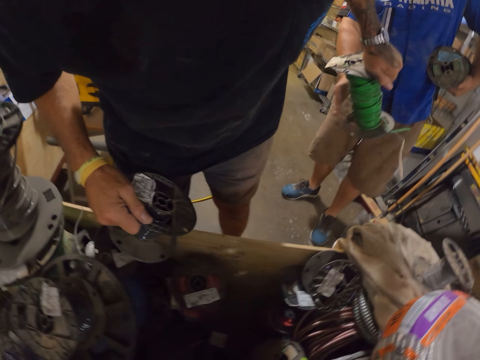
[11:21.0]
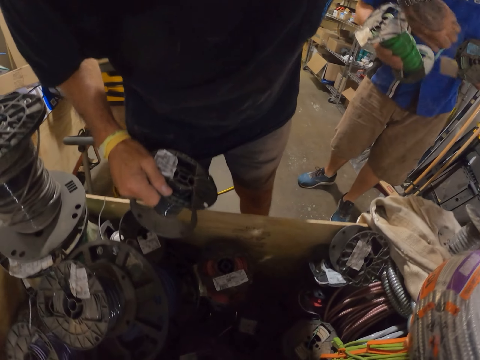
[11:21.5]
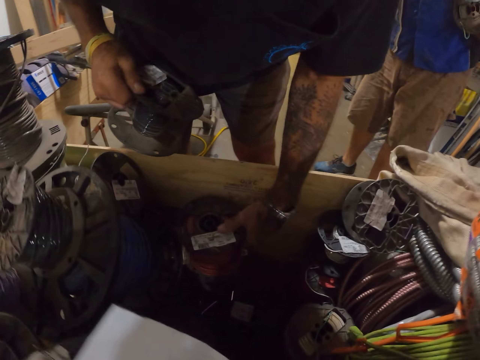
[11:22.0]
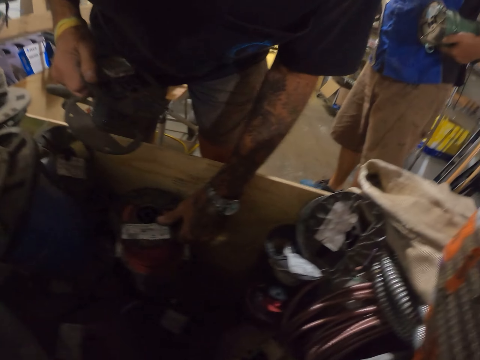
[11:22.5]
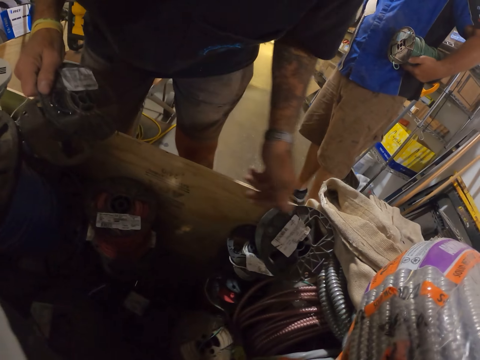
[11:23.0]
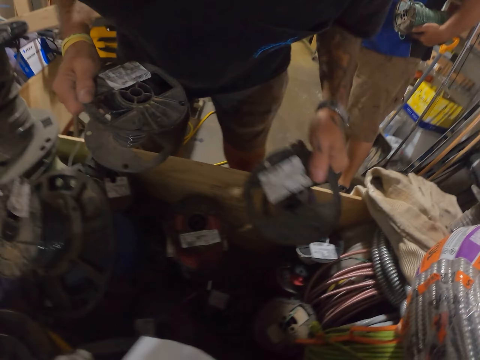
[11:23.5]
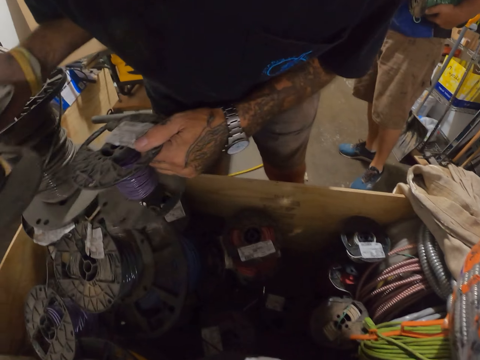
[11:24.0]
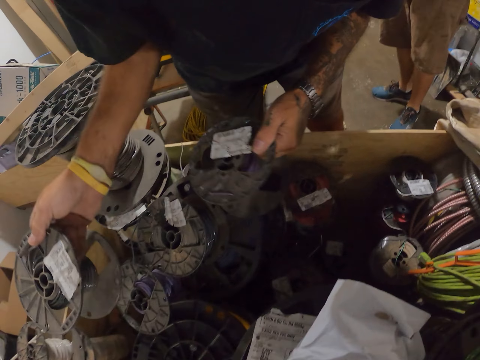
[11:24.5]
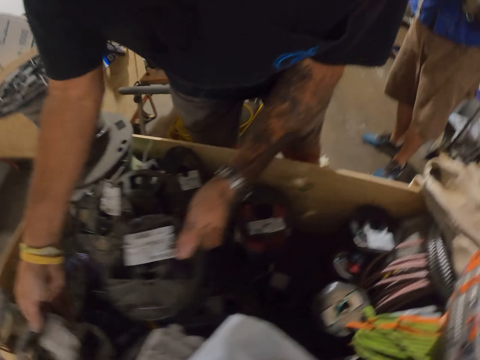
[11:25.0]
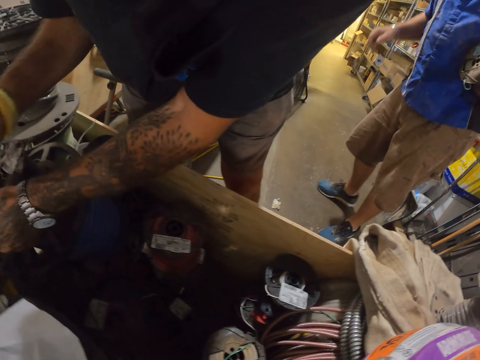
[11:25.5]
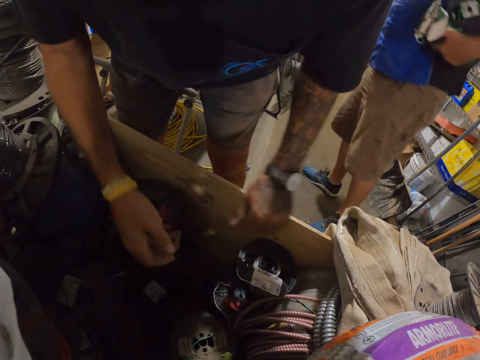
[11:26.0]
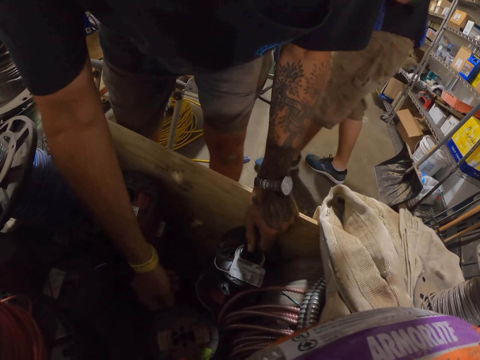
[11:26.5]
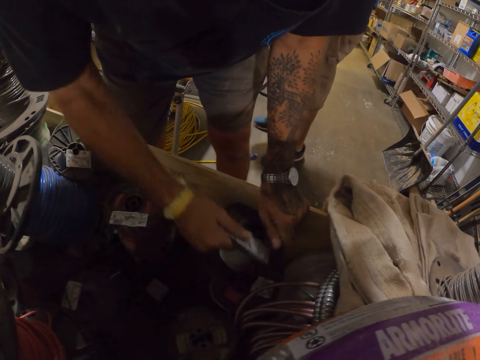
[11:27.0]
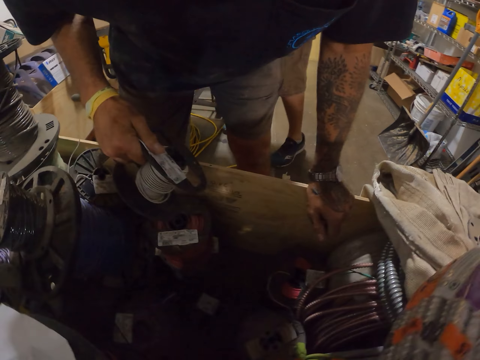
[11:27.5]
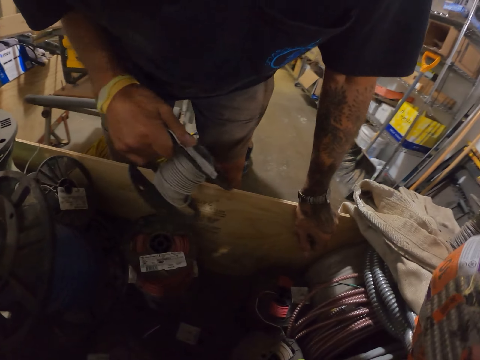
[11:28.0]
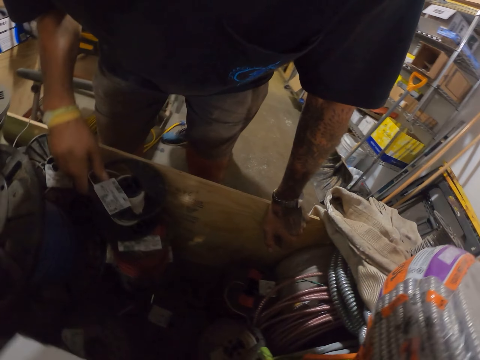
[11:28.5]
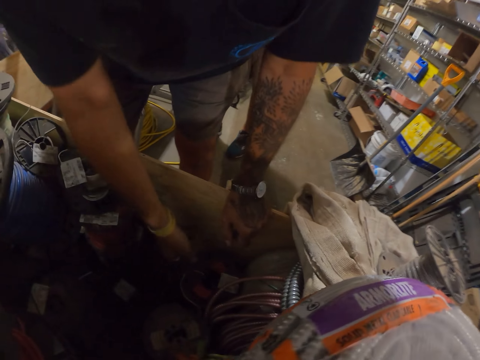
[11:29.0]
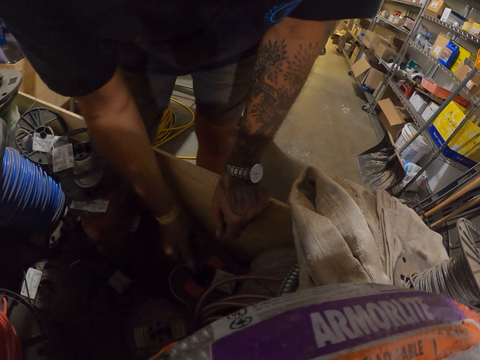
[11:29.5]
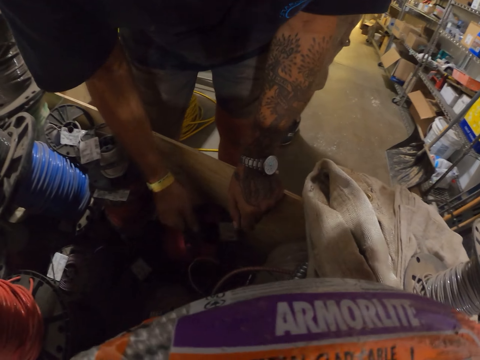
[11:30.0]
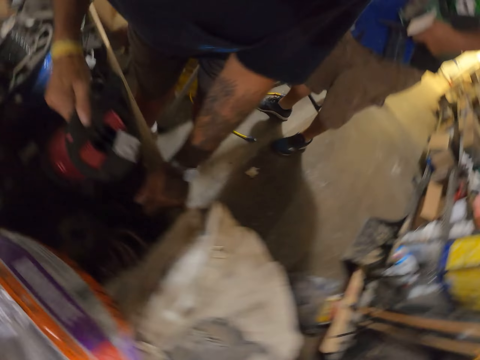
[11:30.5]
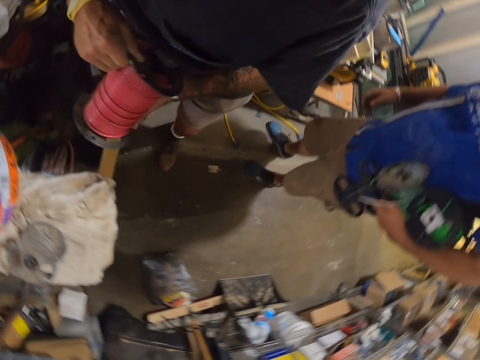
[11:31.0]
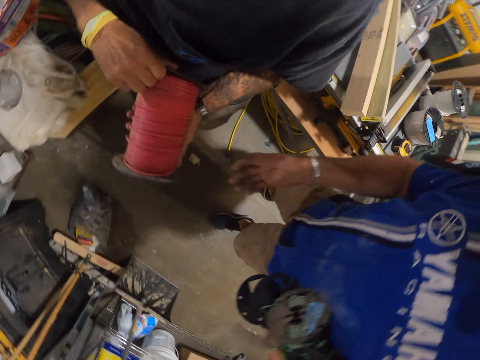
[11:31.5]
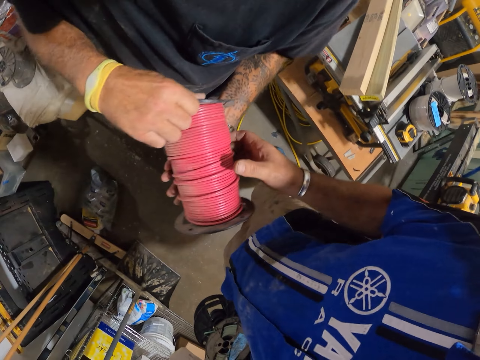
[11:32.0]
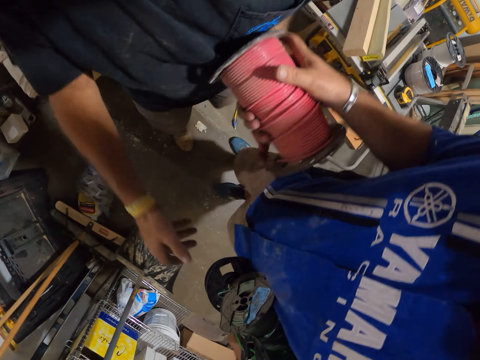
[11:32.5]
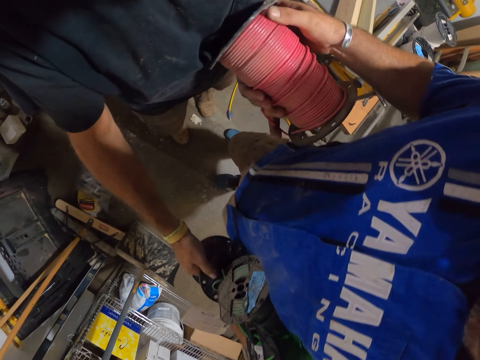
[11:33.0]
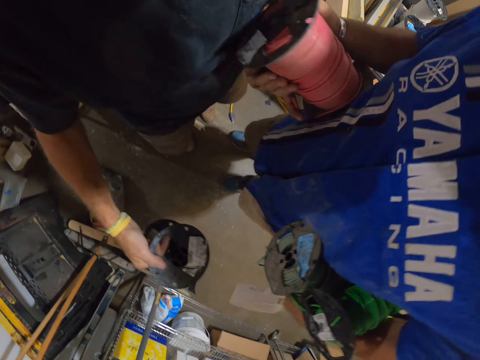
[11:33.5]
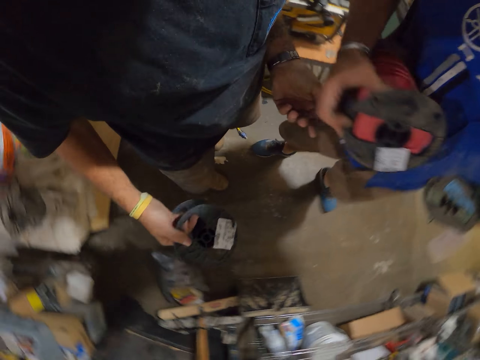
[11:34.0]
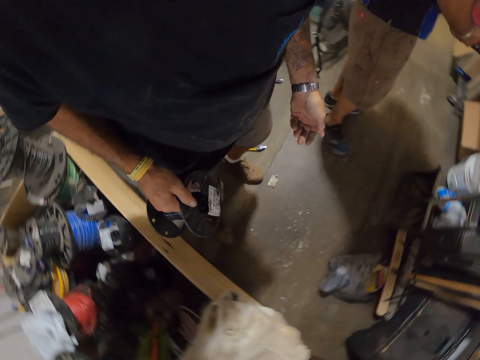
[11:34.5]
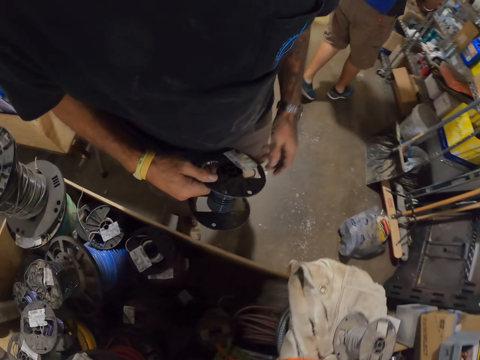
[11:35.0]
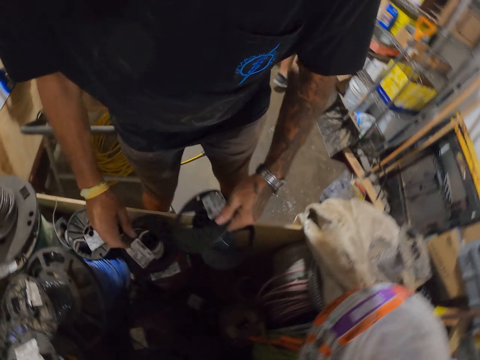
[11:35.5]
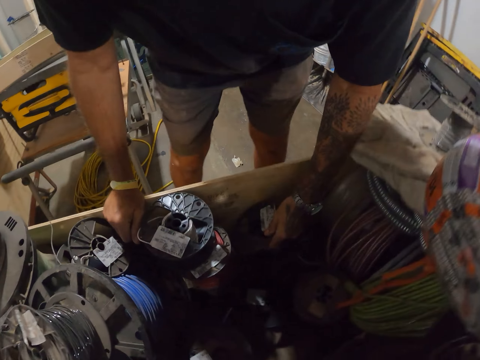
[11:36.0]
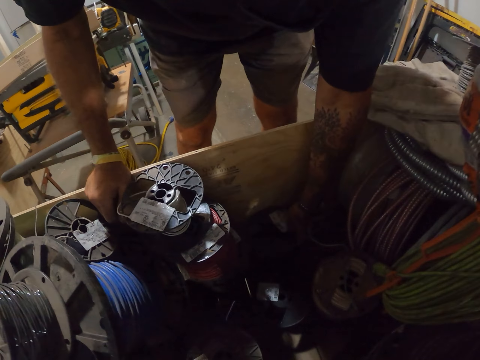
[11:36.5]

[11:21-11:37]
The camera wearer gives the man the cable reel. They check the cable reel box. They give the man the cable reel and pick the cable reel from the man.

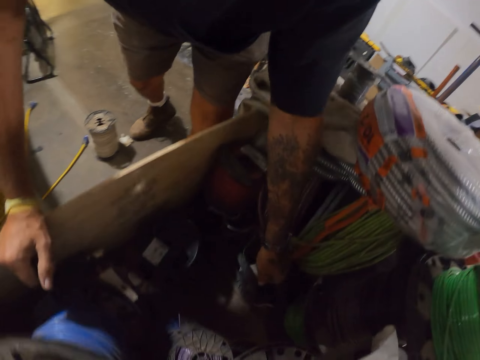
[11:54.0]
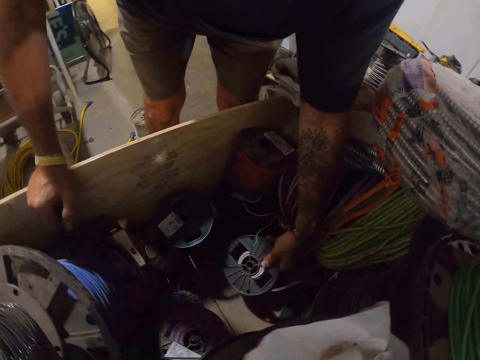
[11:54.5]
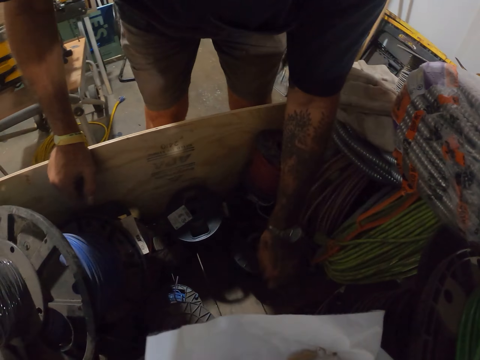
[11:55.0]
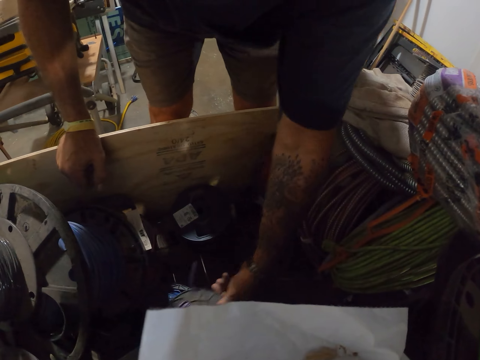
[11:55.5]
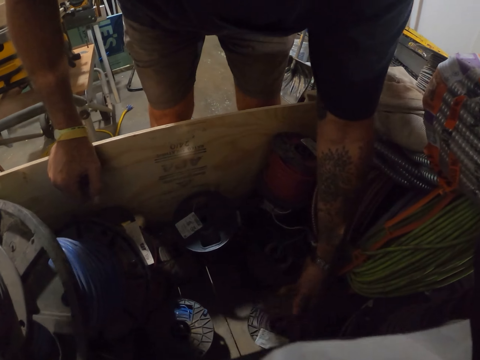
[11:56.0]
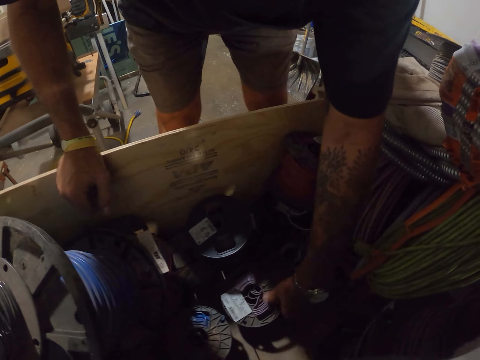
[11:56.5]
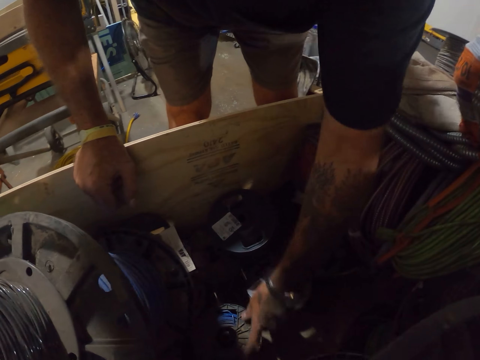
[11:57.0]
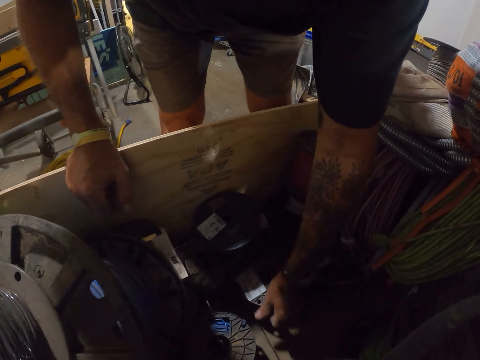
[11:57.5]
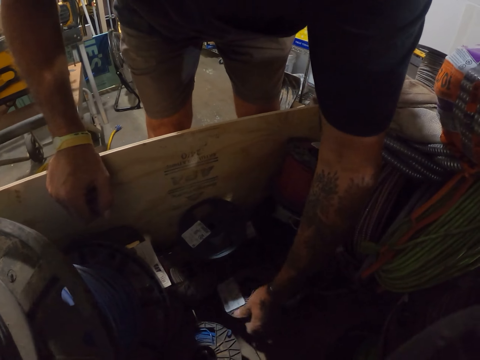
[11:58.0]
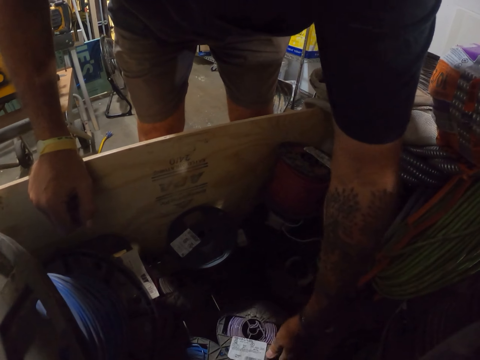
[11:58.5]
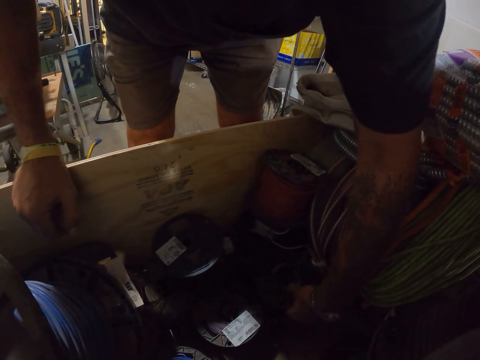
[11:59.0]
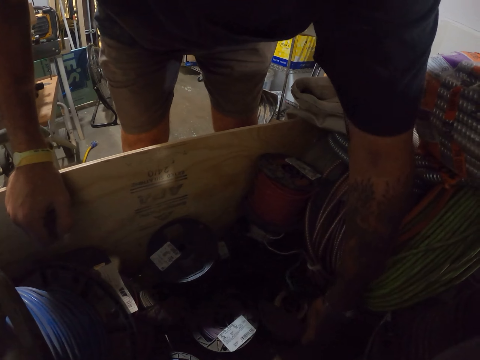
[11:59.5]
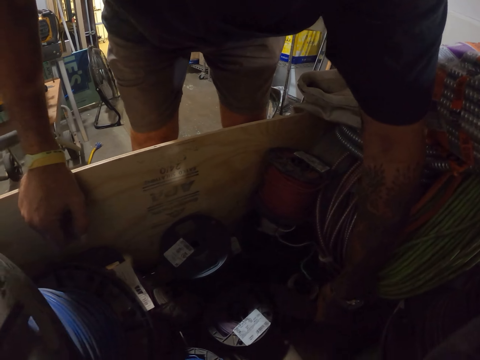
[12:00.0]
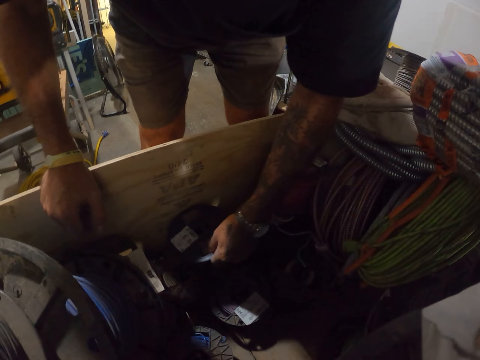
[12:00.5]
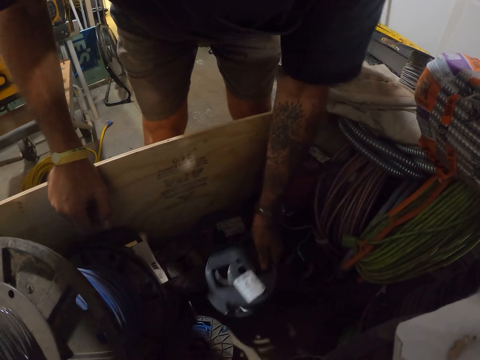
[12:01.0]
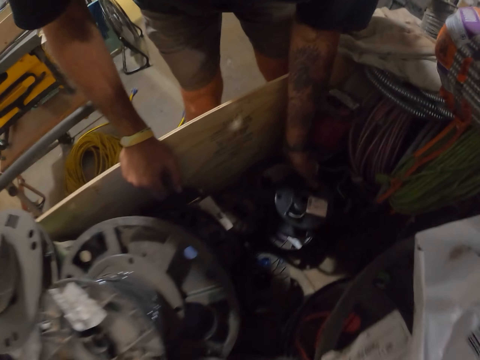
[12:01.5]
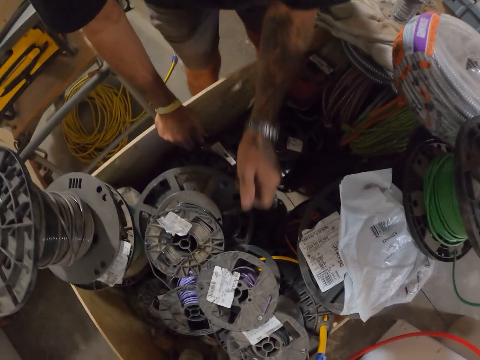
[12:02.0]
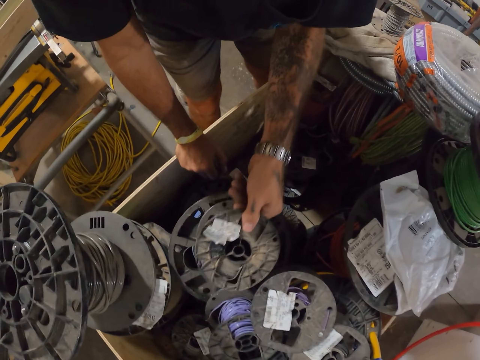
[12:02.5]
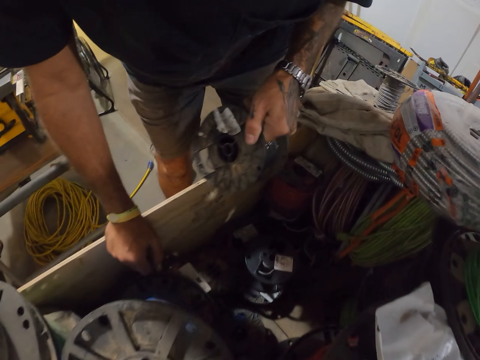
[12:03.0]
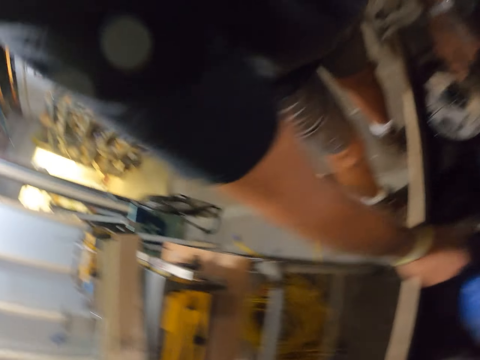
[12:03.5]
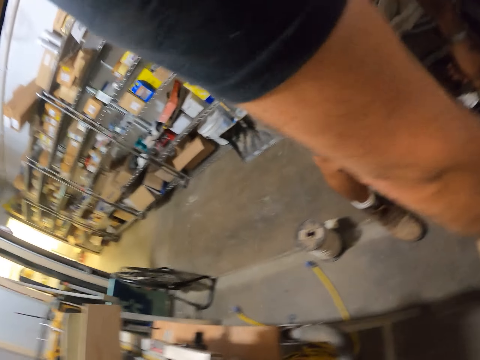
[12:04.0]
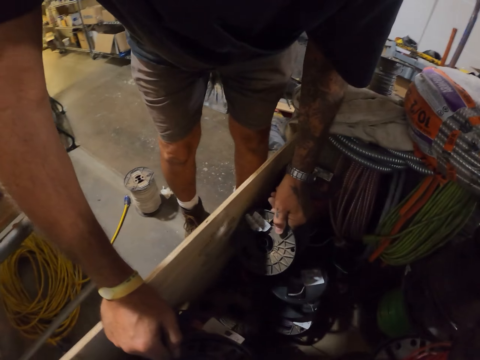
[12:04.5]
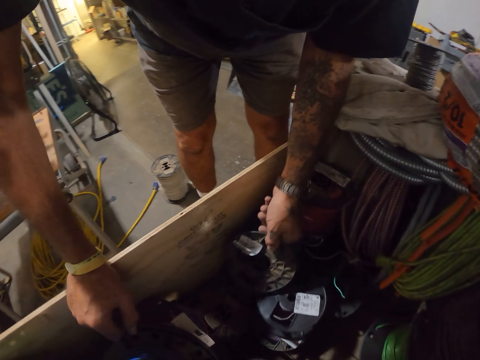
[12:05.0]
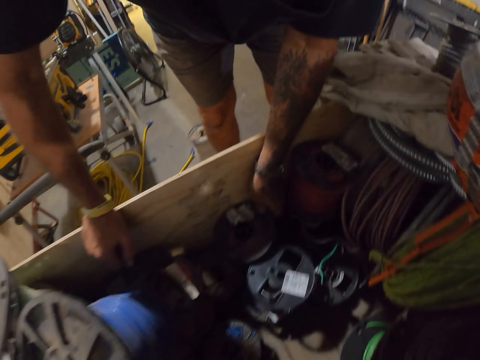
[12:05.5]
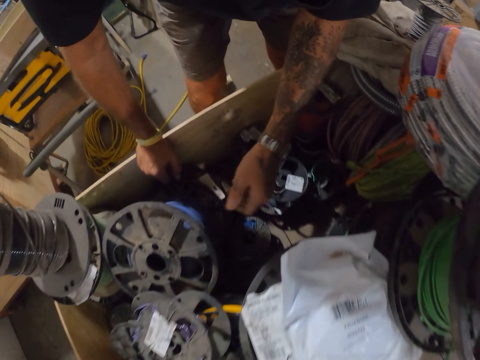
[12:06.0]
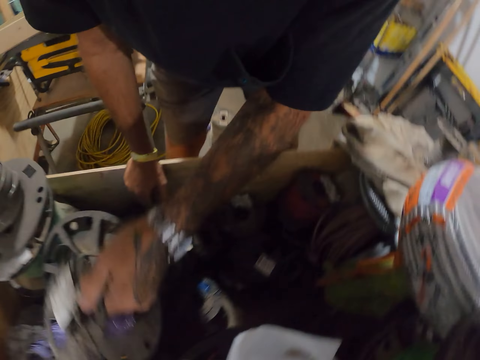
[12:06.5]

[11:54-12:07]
The camera wearer arranges the cable reel box. They check the cable roller.
